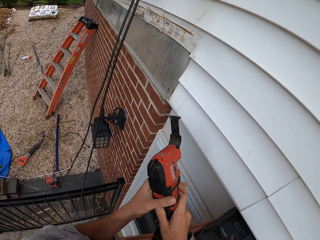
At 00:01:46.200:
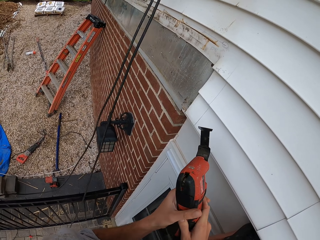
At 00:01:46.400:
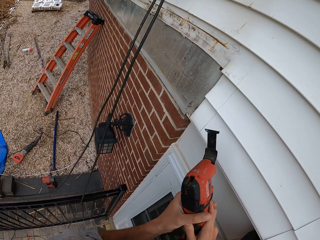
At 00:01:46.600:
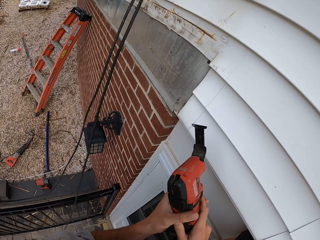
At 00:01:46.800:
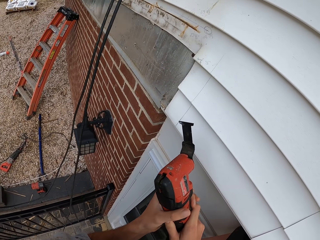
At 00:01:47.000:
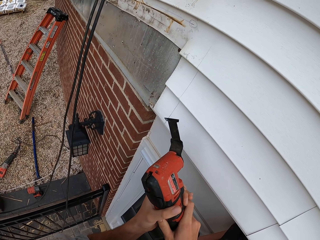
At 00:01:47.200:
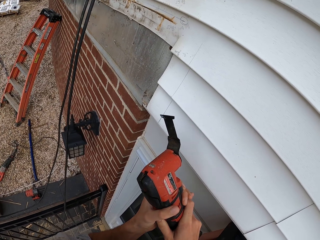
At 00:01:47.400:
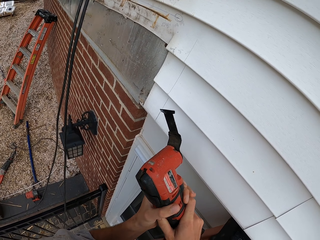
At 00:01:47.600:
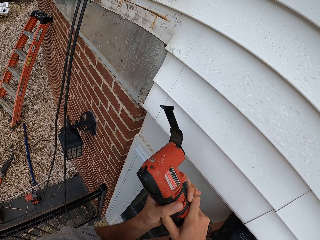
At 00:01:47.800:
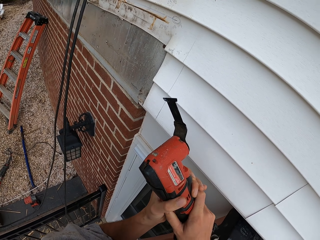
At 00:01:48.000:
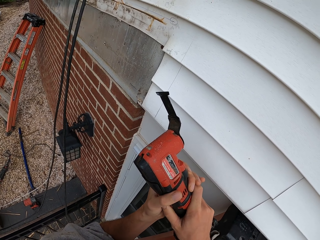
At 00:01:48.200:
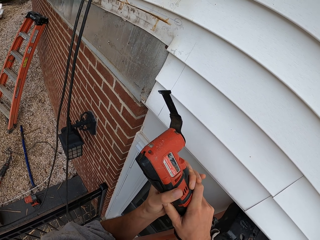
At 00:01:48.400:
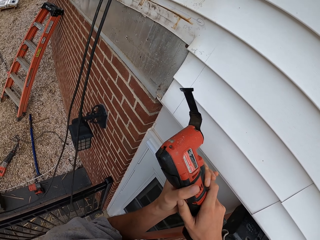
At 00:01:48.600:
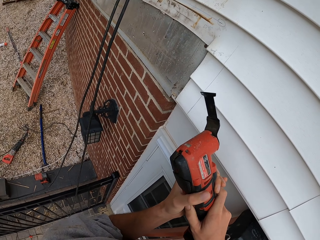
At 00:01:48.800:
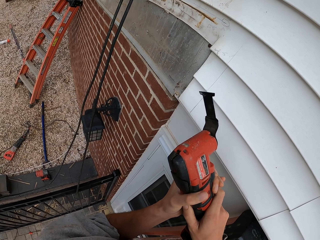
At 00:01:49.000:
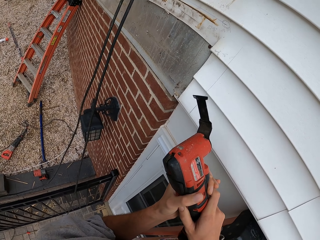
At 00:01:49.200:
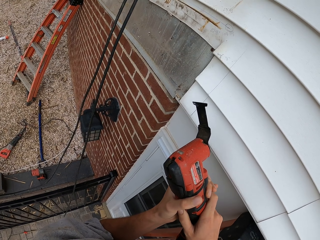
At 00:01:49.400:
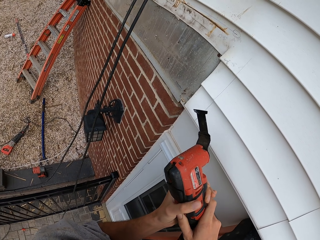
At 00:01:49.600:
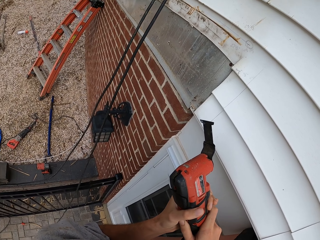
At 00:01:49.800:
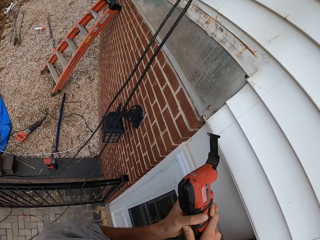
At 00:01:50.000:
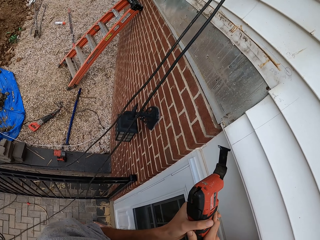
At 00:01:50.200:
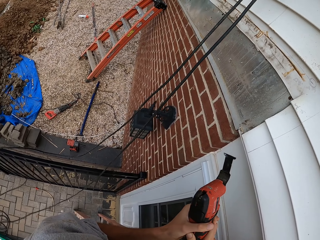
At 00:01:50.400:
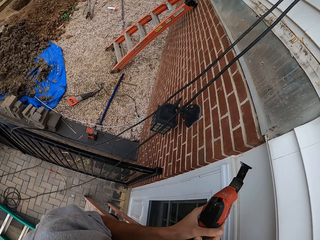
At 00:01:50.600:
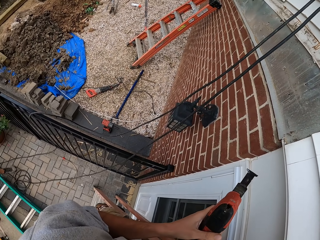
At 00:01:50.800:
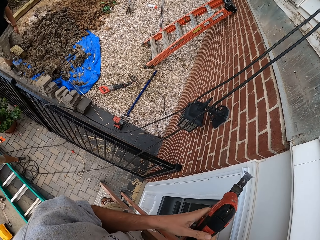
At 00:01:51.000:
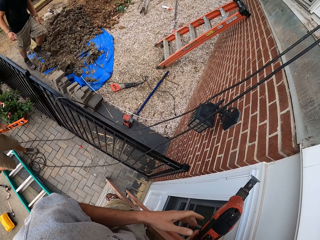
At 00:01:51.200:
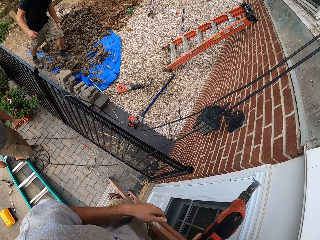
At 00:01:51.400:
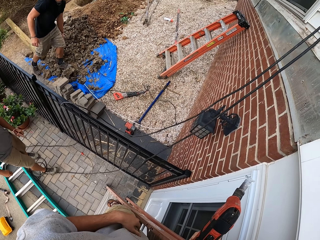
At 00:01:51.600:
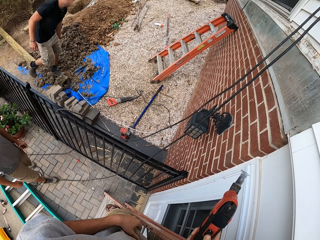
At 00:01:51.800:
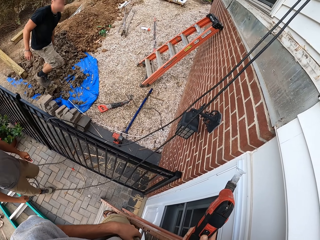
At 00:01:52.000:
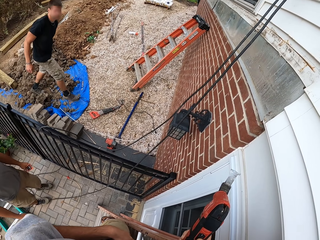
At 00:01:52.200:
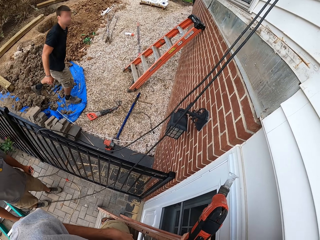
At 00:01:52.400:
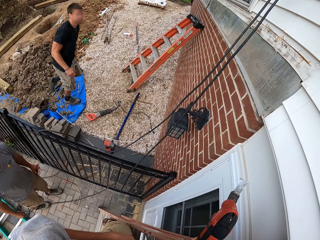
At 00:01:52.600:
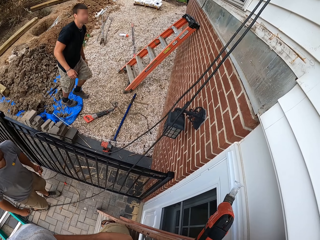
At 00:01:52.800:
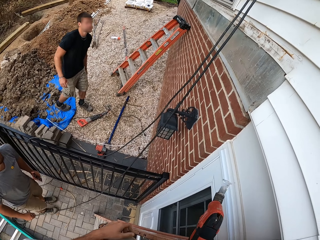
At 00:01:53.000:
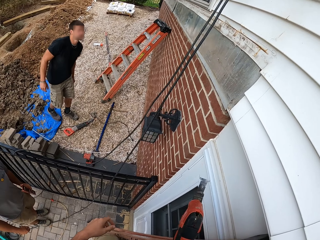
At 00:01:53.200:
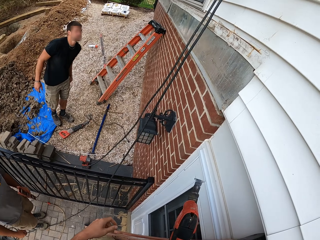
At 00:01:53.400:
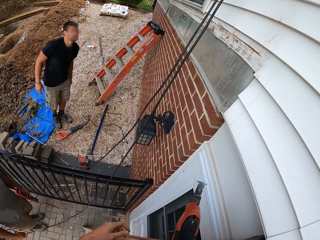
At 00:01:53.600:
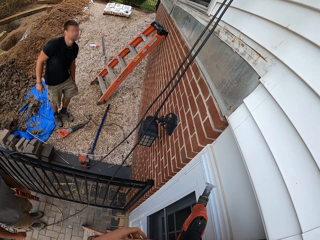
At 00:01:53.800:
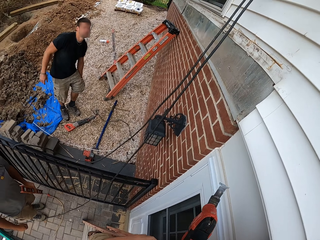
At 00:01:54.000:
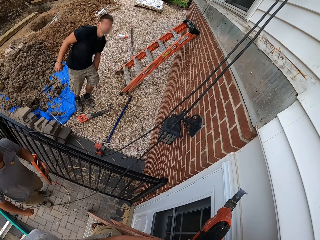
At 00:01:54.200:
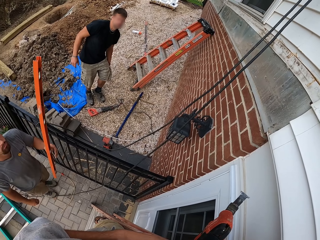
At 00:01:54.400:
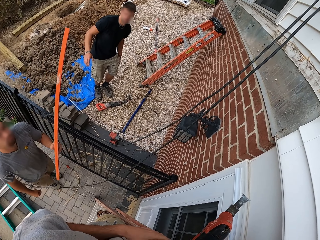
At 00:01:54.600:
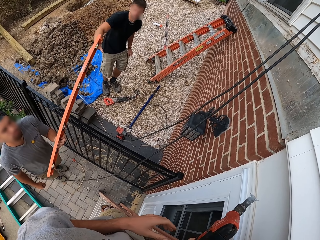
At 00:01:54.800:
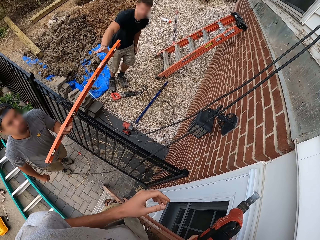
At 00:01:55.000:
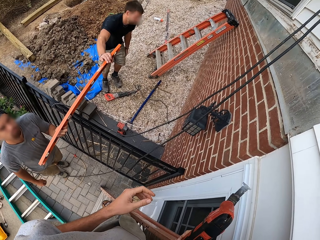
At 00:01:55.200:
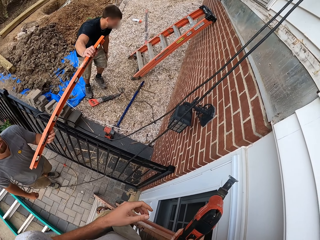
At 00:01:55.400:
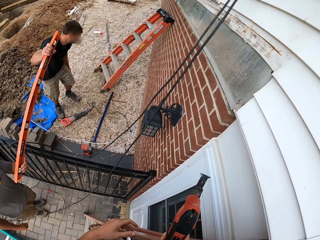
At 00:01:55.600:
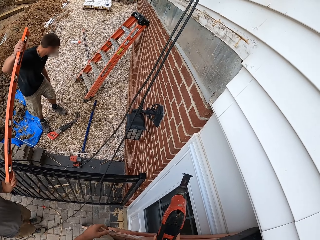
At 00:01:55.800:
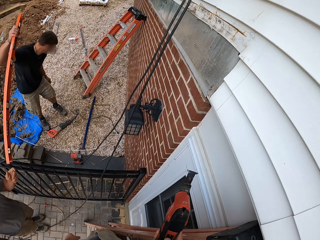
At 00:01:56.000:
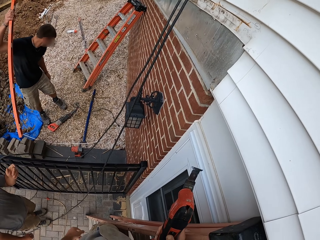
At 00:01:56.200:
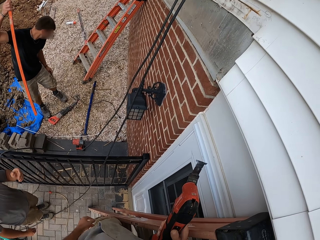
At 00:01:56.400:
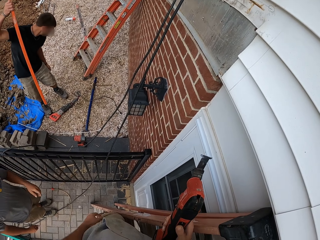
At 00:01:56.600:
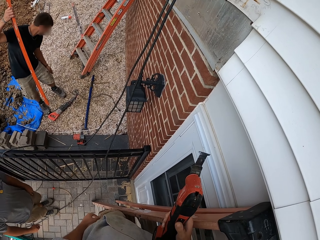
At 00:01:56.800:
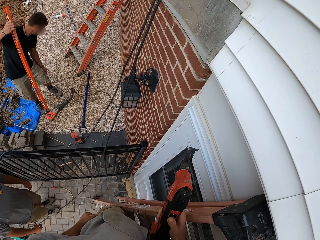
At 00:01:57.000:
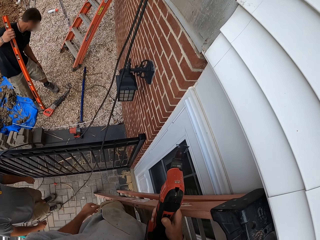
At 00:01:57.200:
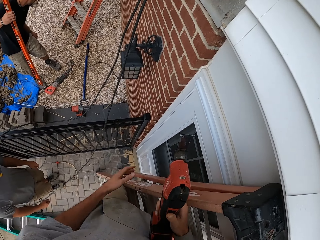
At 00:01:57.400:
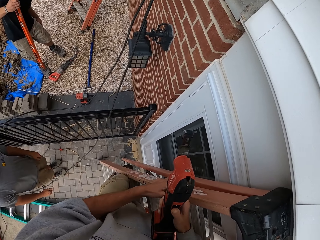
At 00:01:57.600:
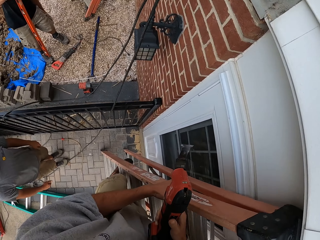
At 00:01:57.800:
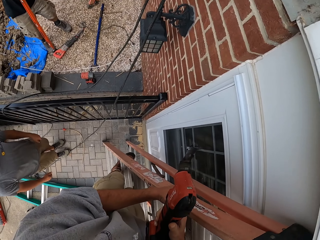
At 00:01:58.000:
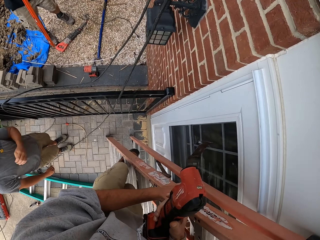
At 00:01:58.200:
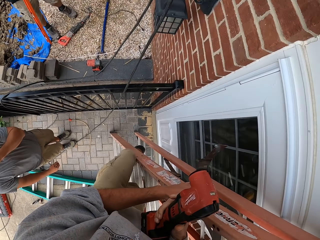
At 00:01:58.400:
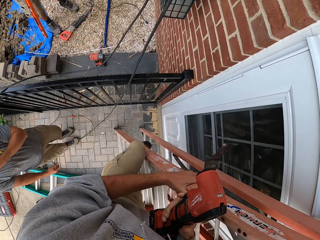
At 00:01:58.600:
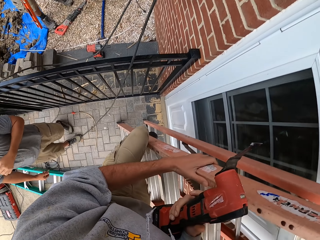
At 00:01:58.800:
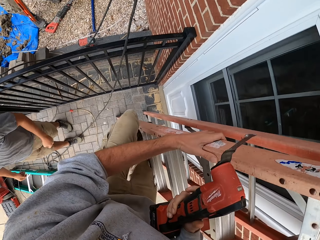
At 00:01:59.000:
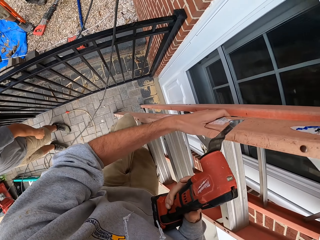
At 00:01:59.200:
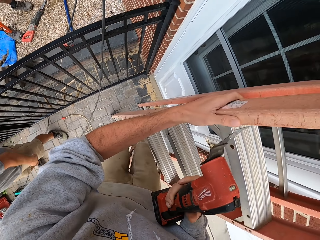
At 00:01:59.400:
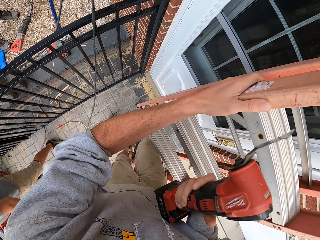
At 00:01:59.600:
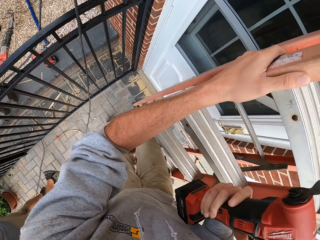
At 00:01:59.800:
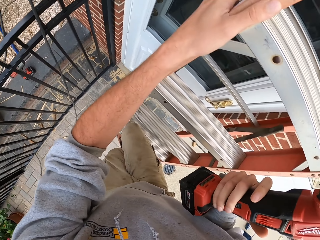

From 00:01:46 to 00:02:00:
The camera wearer holds something in both hands. A man walks around. The camera wearer releases the left hand from the object. The man pockets the left hand. Another man hands something to the first man. The camera wearer flaps the hand. The first man holds something. The camera wearer puts the hand down. They lift the left hand. The other man lowers the hand. The first man removes the hand from the pocket and pockets the hand. The camera wearer holds on the ladder. They come down from the ladder. The other man turns right, lowers the hand and raises the hand.

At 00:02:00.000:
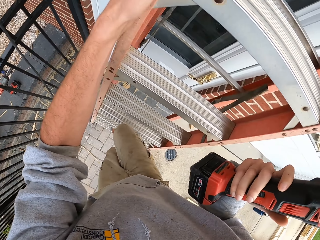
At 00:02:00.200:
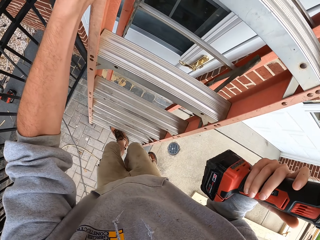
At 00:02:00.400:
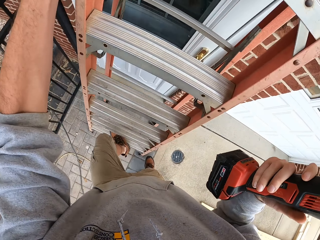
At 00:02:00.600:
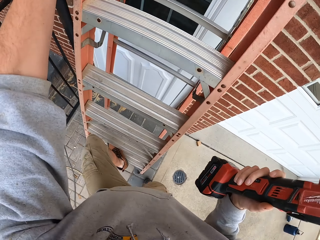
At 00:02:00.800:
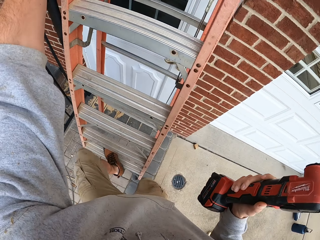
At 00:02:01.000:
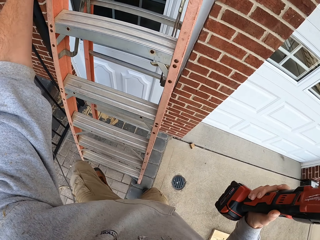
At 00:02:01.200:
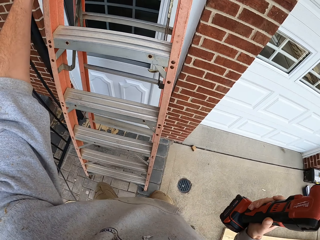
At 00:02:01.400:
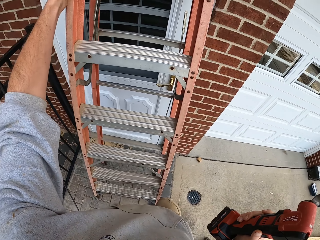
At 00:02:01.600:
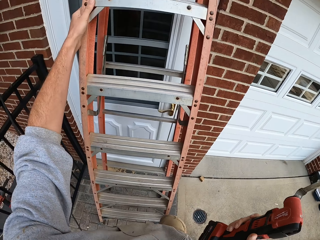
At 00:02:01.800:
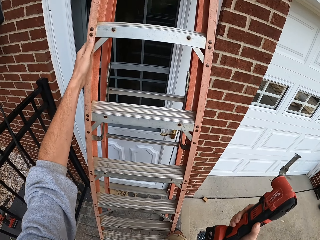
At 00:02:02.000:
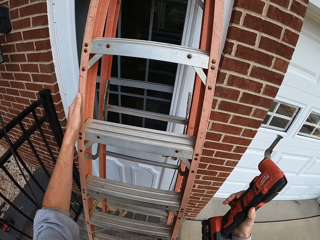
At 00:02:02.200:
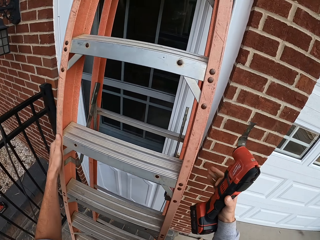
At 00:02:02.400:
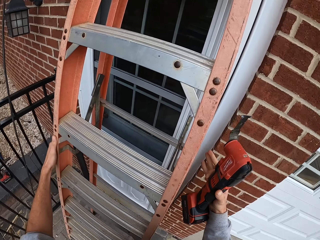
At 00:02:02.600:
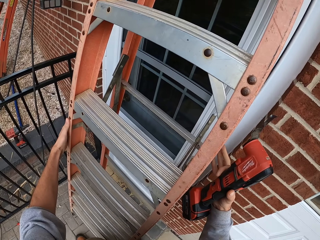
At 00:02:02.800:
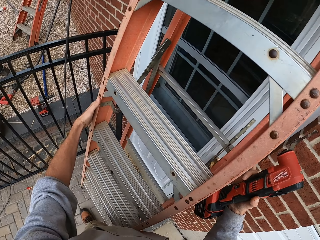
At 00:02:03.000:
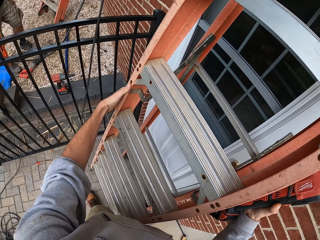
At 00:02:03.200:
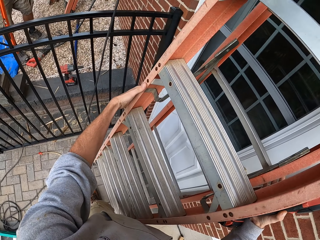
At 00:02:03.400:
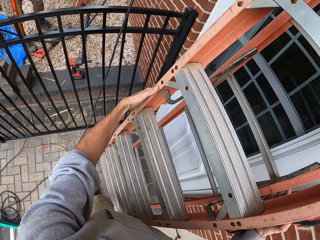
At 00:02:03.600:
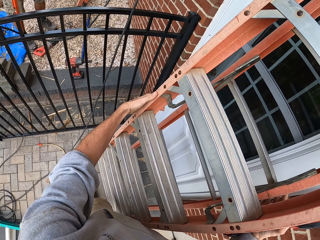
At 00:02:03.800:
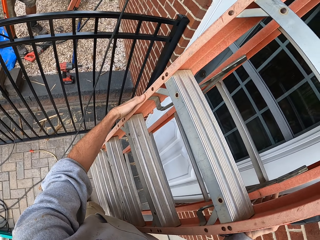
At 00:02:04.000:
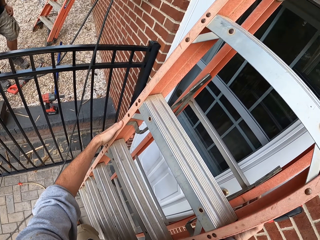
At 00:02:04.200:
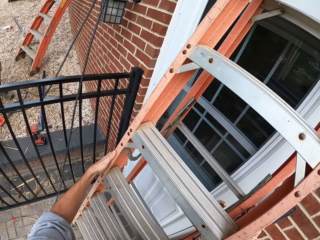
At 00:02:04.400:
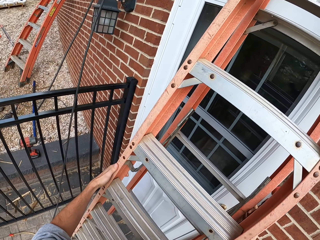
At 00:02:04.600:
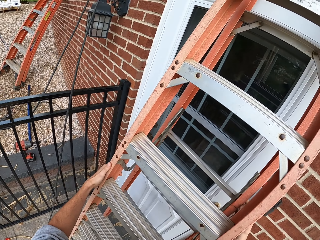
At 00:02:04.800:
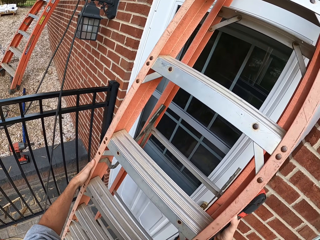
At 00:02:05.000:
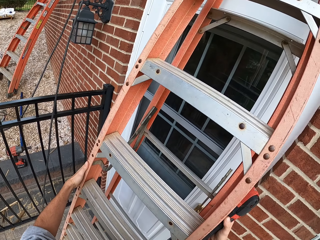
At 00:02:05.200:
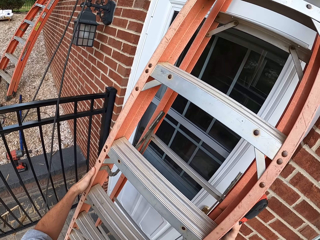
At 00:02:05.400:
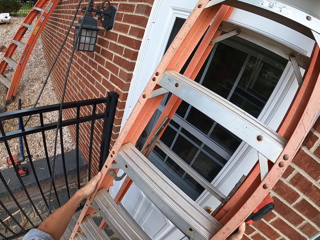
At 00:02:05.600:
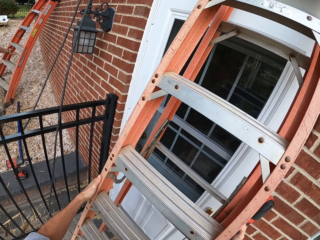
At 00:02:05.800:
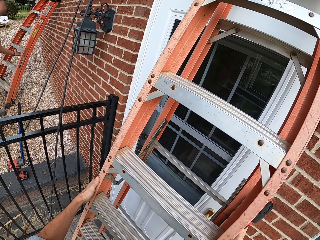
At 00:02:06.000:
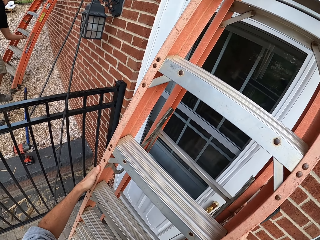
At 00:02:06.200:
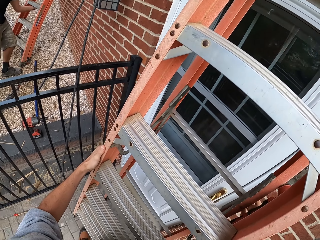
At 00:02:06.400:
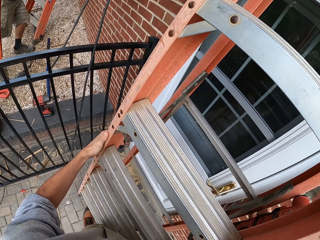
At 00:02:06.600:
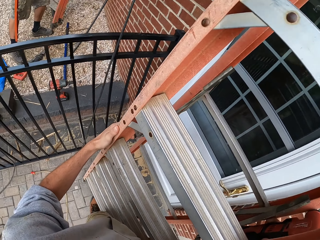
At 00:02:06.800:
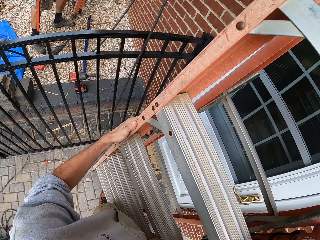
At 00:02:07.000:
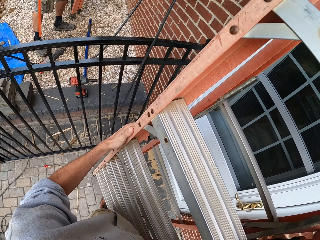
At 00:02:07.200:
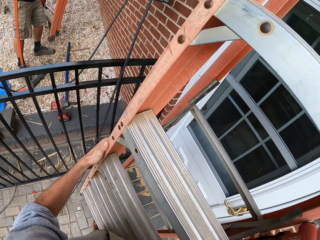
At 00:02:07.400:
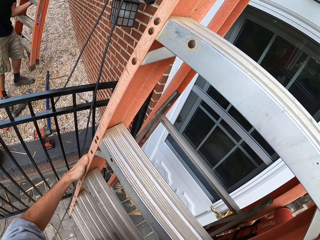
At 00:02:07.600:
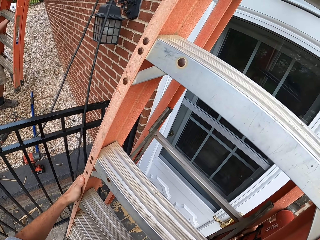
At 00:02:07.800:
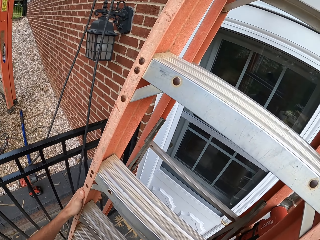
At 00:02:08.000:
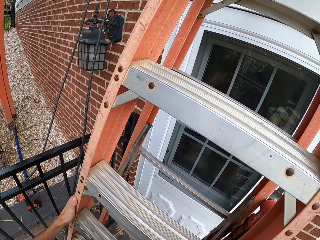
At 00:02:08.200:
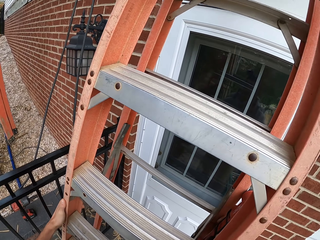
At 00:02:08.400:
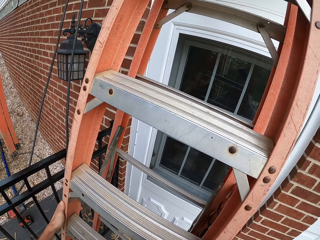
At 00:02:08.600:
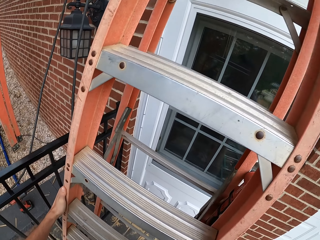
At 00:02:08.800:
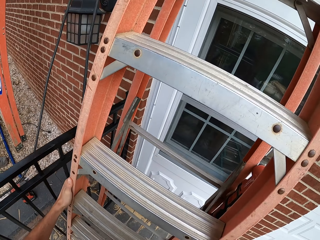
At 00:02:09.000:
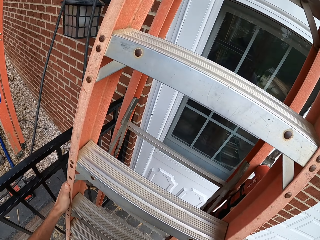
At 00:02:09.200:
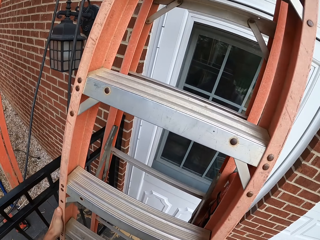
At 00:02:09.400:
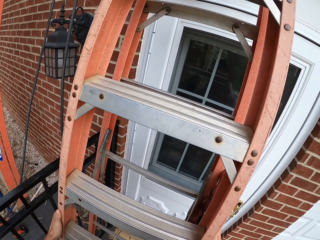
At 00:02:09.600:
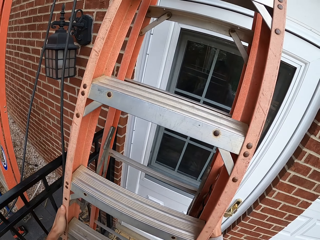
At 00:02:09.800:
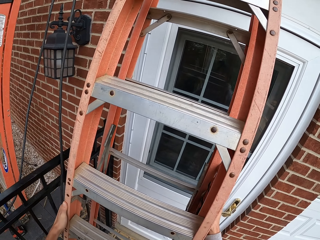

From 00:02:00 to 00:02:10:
The camera wearer descends. A man walks around. The camera wearer moves the ladder sideways. Another man removes something from the pocket. The other man carries the ladder.
